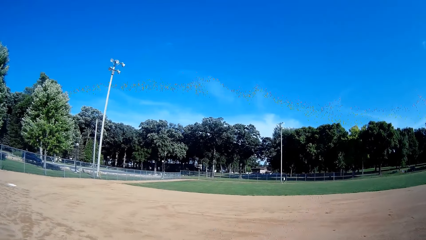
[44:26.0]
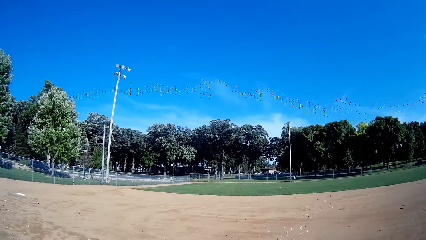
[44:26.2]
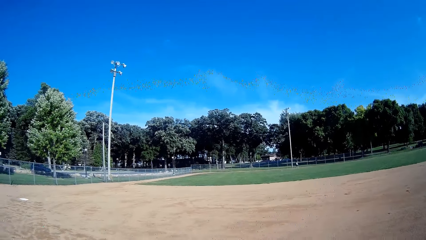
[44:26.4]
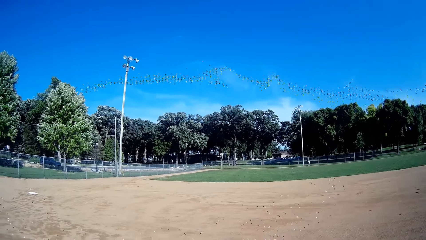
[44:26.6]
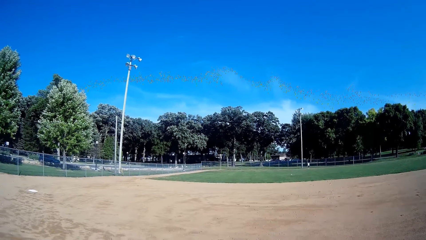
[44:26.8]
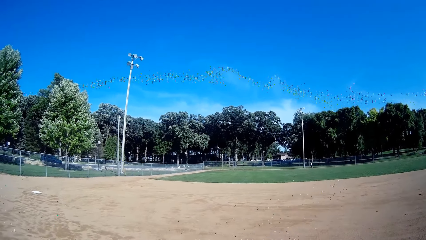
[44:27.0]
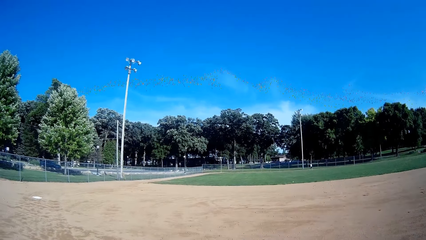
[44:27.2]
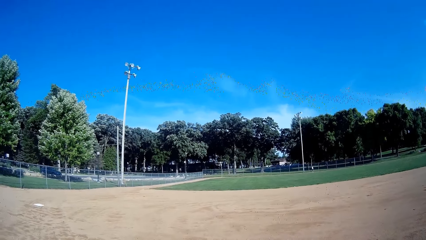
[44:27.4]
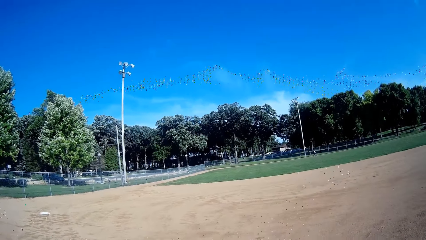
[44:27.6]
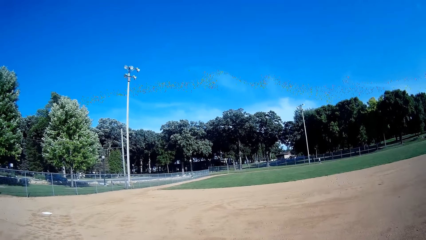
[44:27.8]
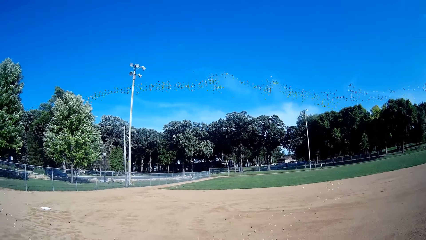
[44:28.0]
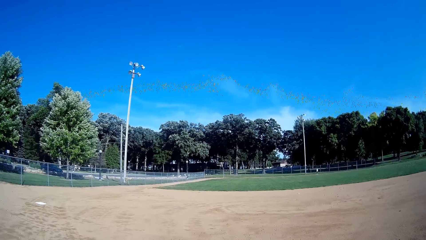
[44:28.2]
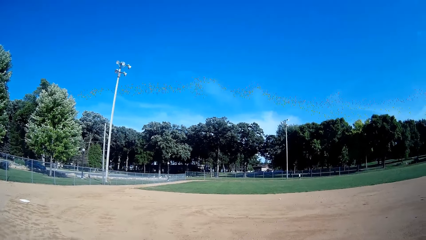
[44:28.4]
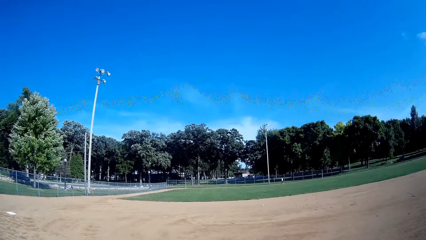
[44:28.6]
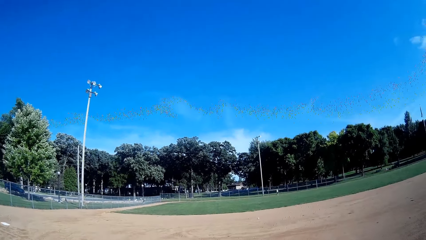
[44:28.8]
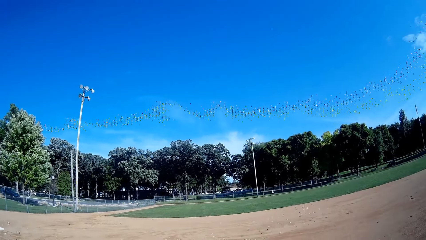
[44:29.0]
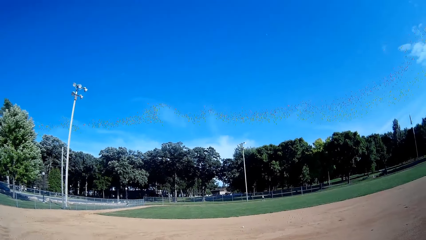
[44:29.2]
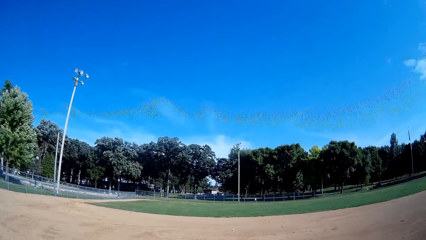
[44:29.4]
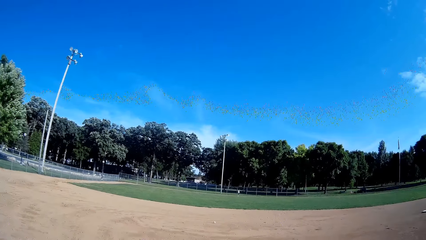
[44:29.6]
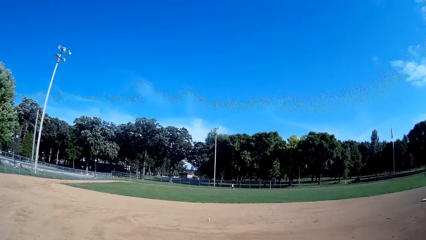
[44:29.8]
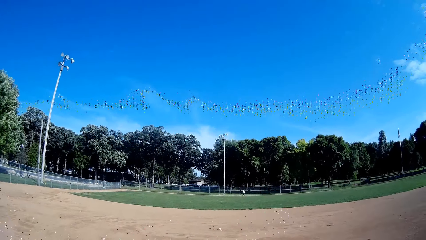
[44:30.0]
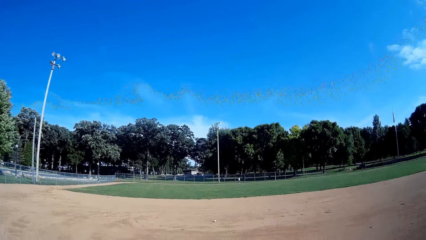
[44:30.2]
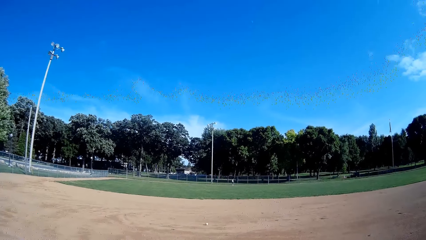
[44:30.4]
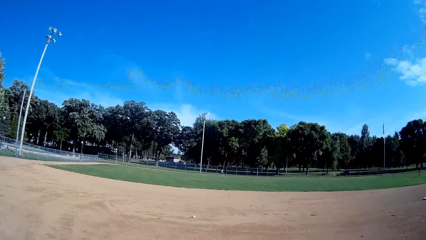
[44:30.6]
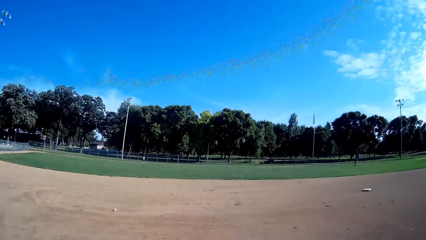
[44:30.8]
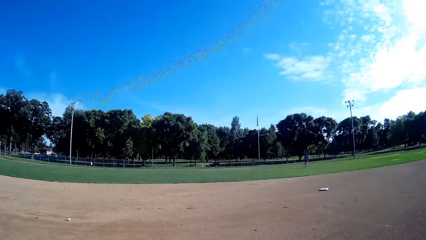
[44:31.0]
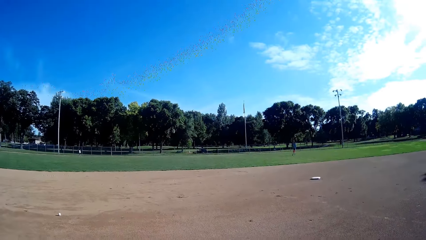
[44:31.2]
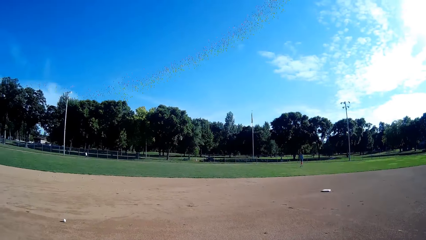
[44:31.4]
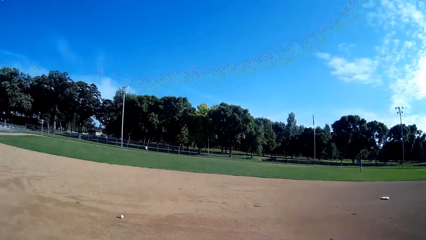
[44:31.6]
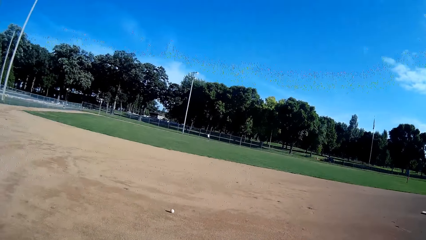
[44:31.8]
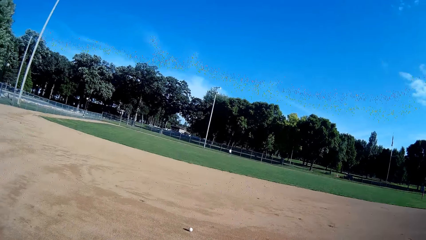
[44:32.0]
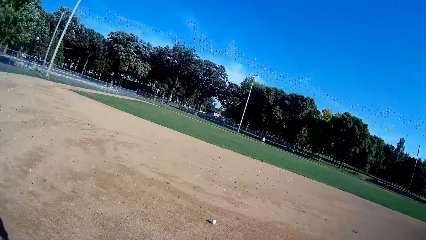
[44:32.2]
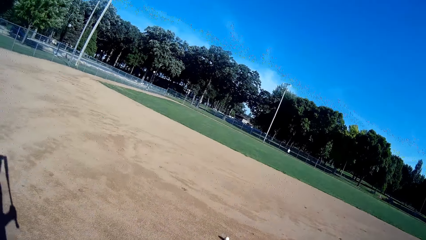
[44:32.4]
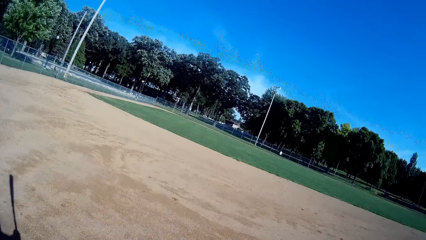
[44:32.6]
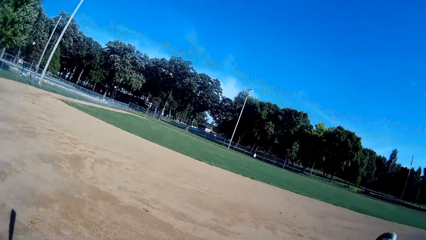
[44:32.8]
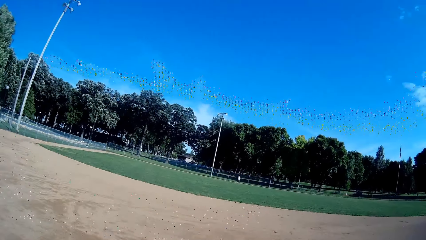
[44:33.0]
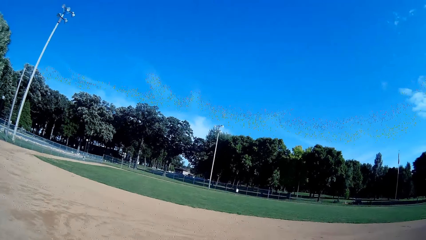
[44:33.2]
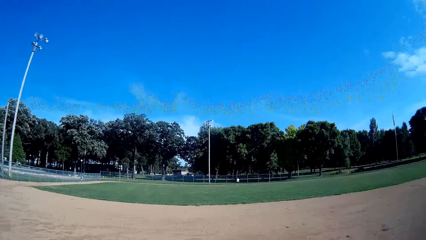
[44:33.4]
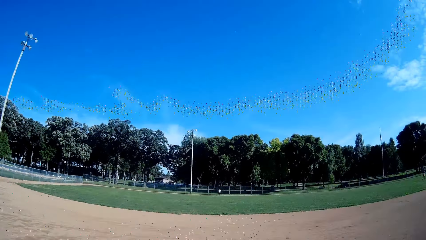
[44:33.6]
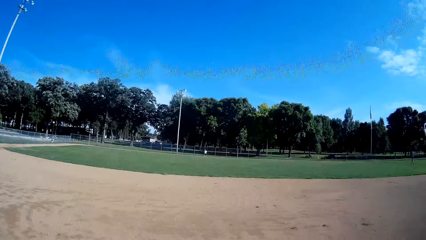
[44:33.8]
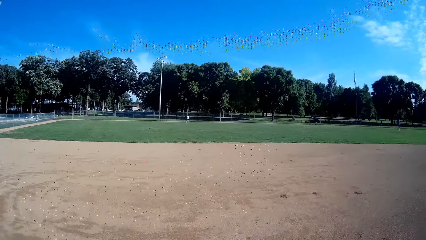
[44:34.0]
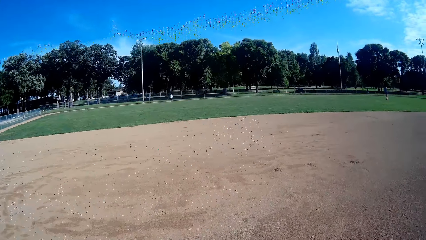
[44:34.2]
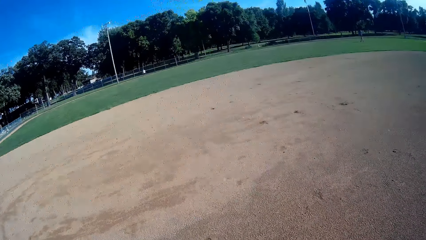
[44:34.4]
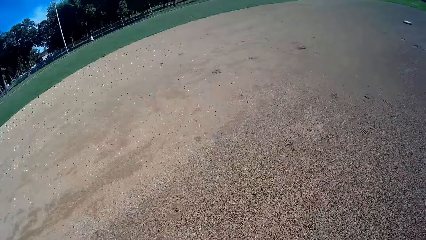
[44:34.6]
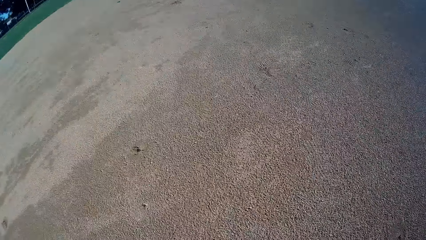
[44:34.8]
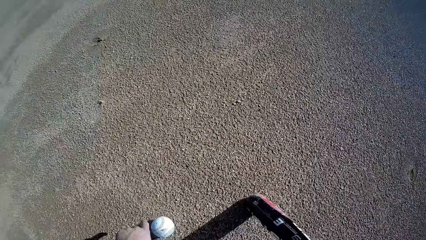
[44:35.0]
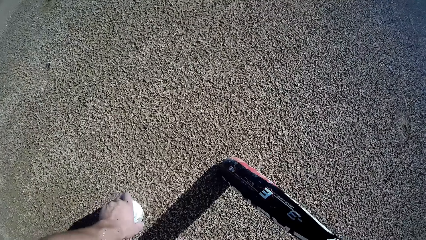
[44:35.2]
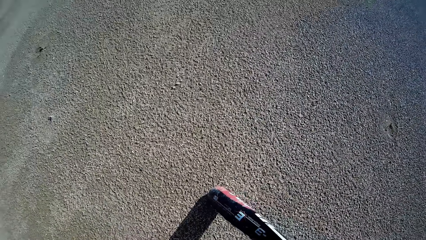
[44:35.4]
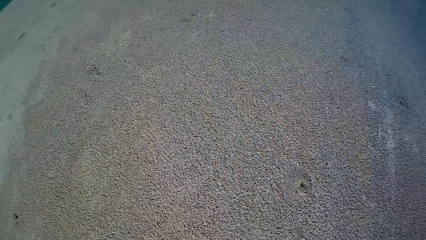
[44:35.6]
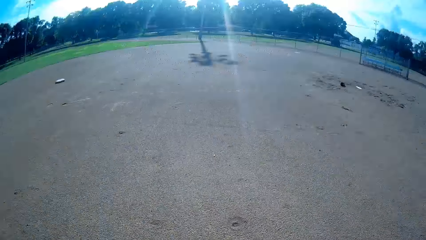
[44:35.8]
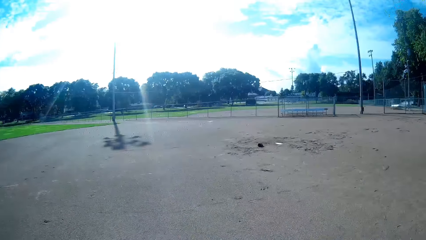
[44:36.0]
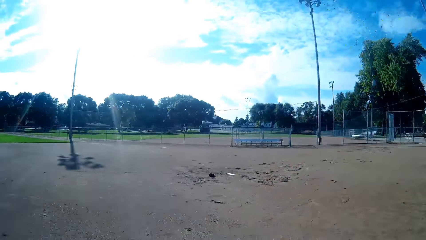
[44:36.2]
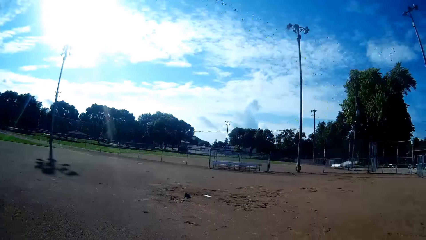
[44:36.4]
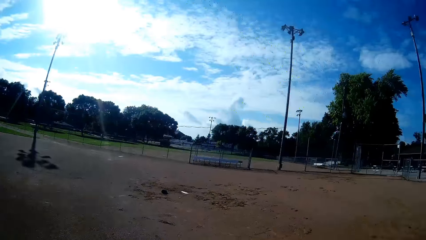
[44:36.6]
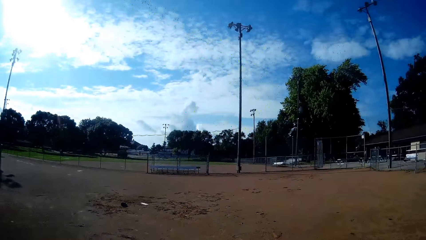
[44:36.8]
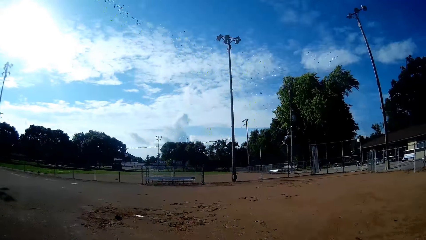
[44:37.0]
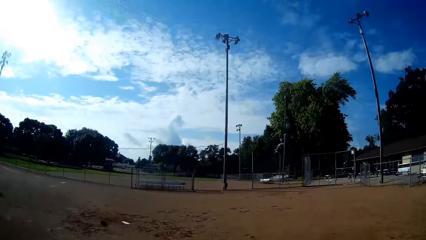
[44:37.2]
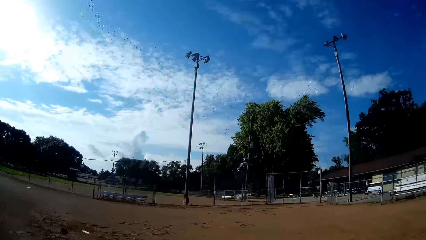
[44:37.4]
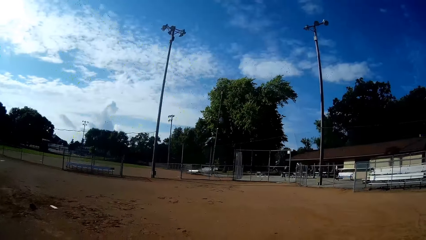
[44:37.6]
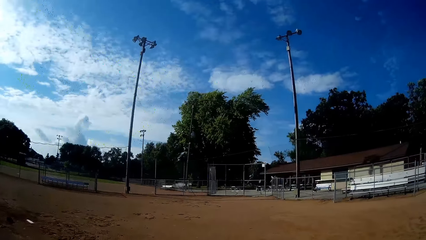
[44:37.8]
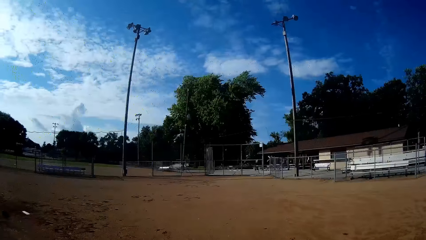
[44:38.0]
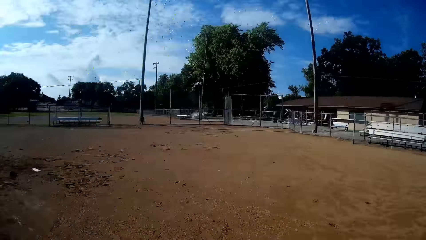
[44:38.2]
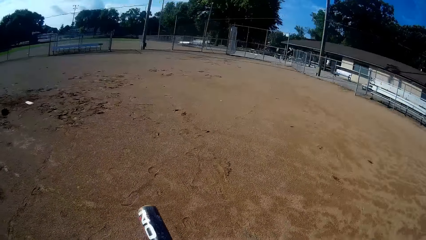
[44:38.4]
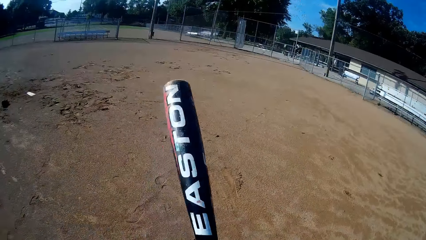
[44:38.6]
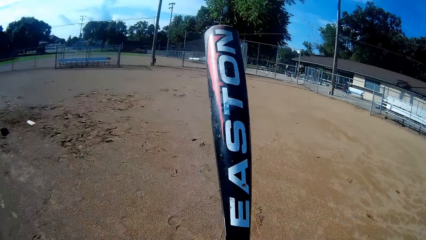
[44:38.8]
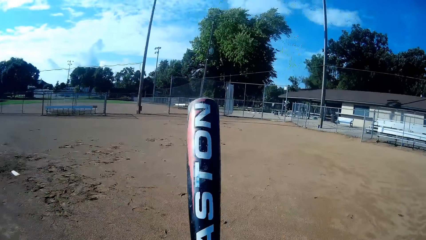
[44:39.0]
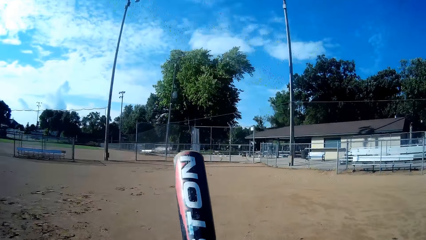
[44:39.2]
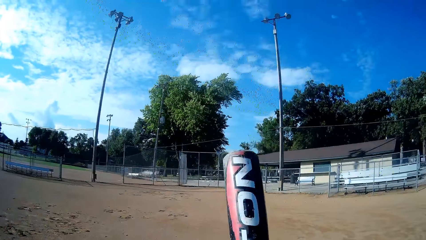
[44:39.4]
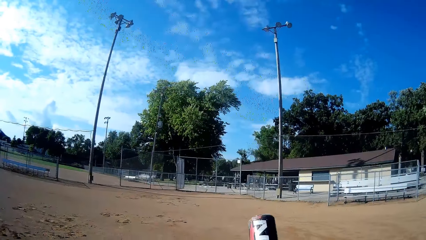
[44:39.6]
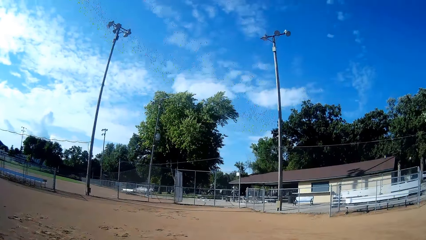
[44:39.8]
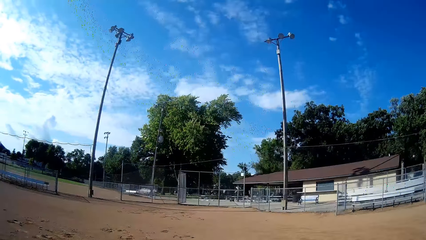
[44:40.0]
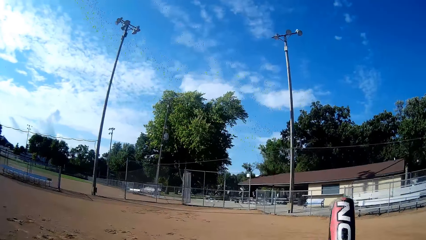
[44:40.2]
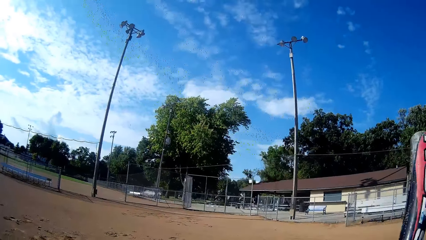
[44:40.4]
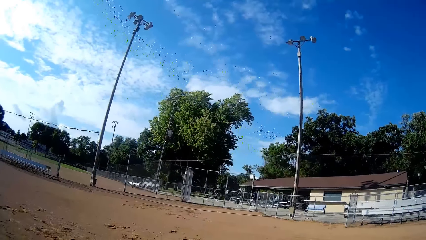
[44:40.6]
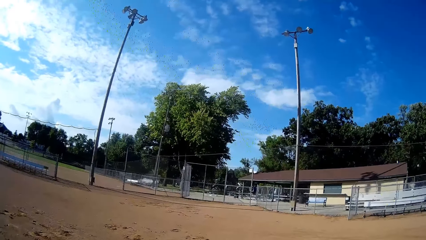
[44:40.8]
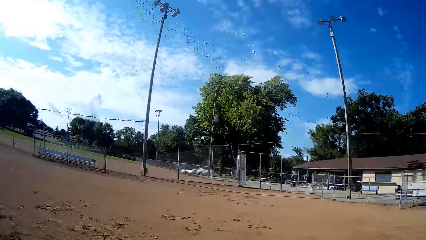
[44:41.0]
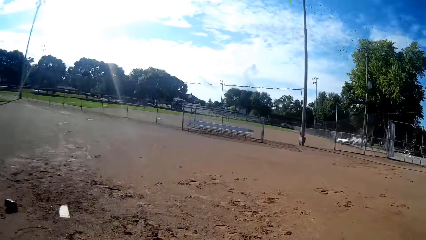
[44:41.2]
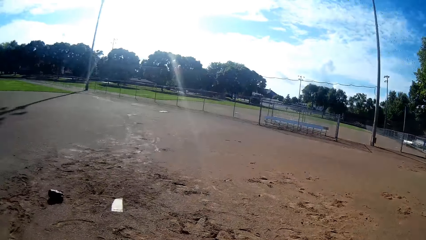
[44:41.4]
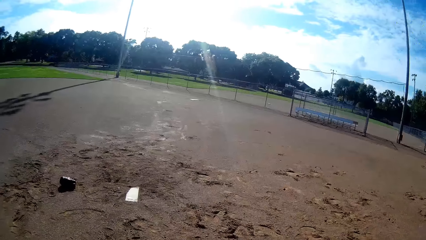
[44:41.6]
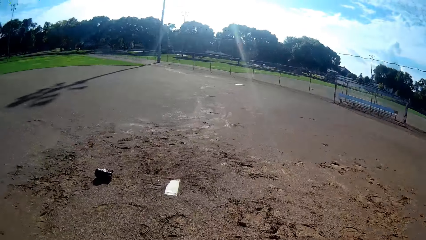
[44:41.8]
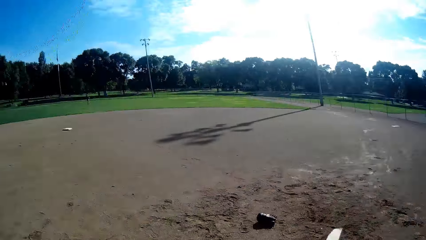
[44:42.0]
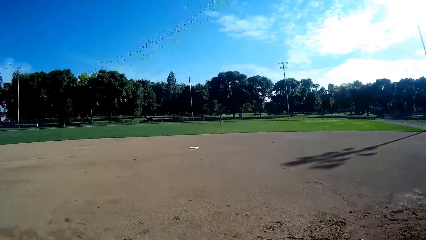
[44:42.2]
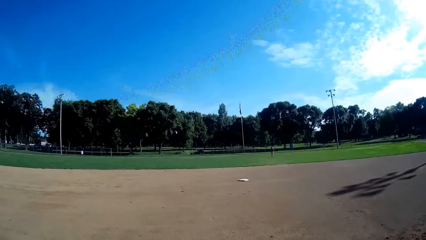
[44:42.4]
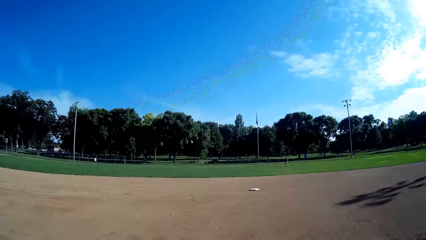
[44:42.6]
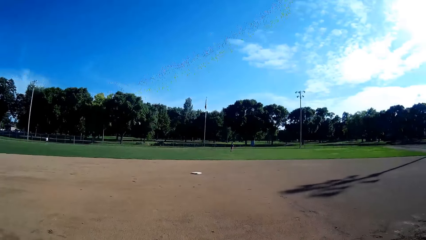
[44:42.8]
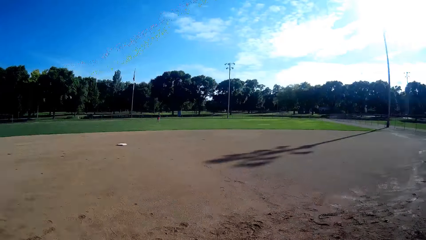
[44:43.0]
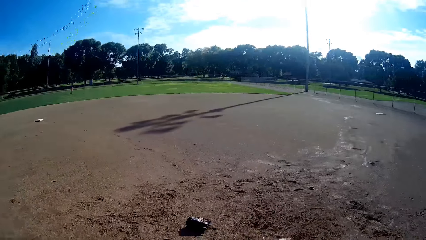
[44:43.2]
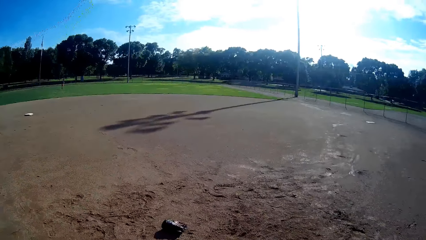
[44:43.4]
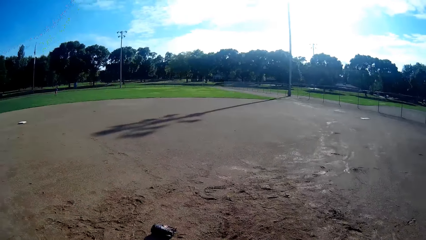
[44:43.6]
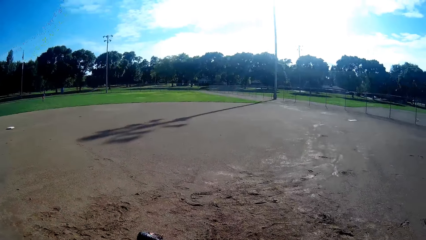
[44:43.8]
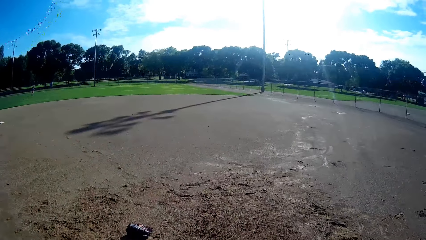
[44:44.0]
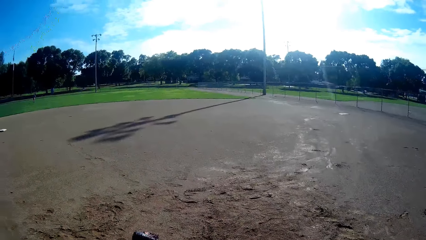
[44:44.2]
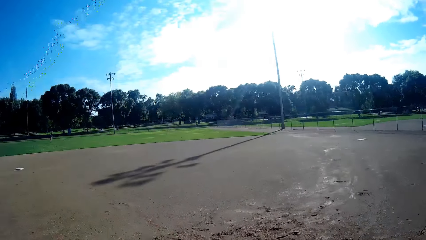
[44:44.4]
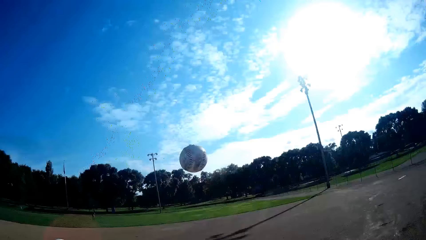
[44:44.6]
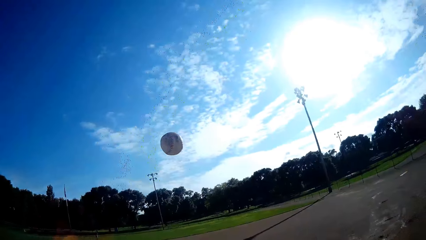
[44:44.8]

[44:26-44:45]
The camera wearer walks towards the ball. He walks forward. He bends towards the ground, rests the bat on the ground and picks the ball from the ground. He stands up, walks back to his position and walks forward. He raises the bat. He stares at the bat. He stares at the fence. He stares at a boy. He stares at the ground. He throws the ball upwards.
